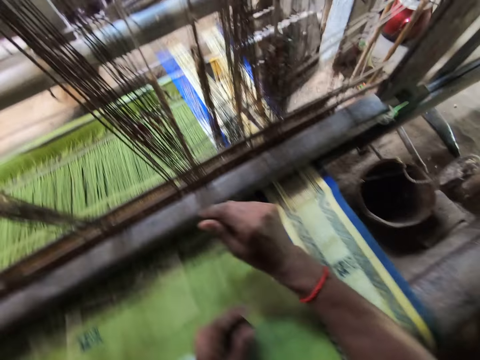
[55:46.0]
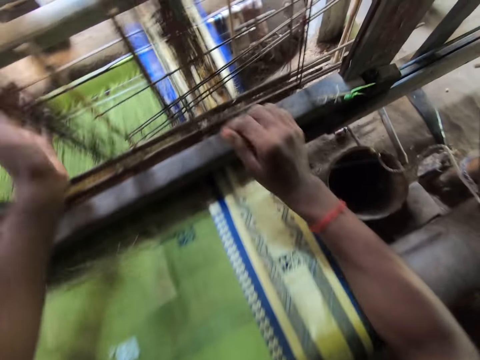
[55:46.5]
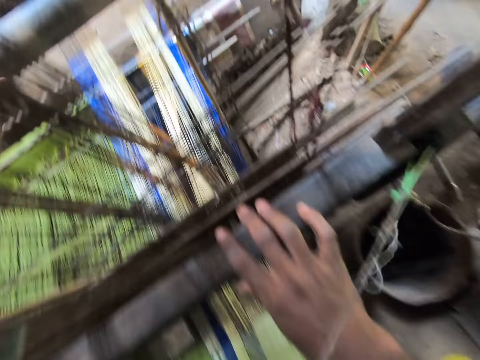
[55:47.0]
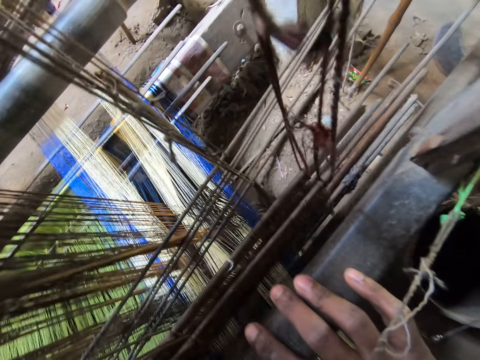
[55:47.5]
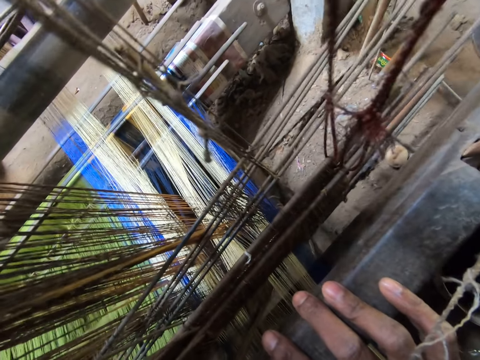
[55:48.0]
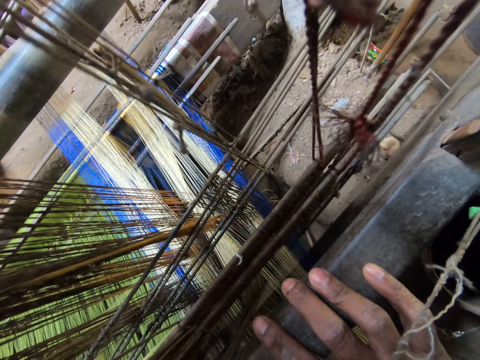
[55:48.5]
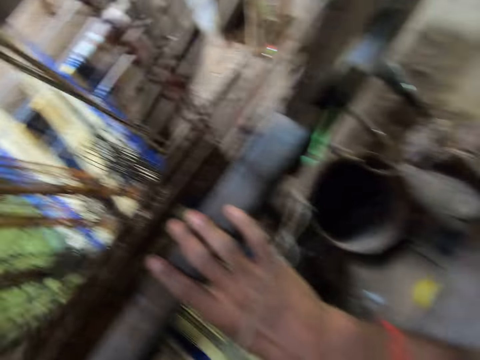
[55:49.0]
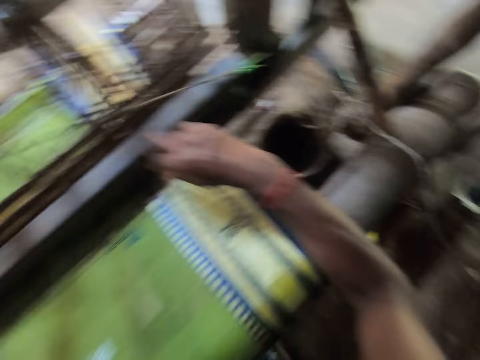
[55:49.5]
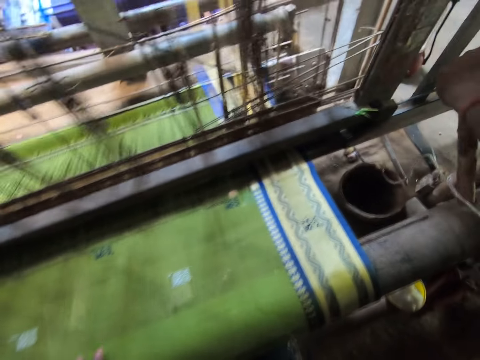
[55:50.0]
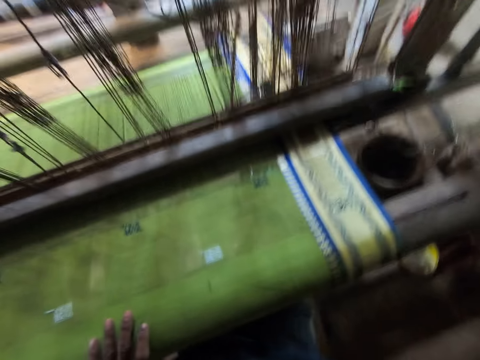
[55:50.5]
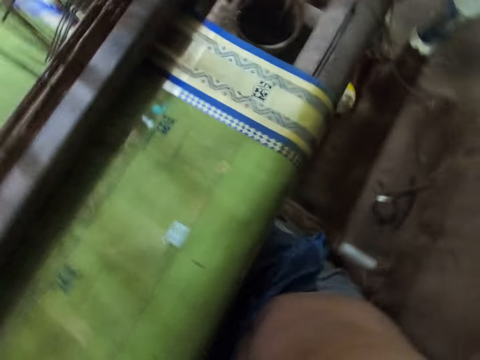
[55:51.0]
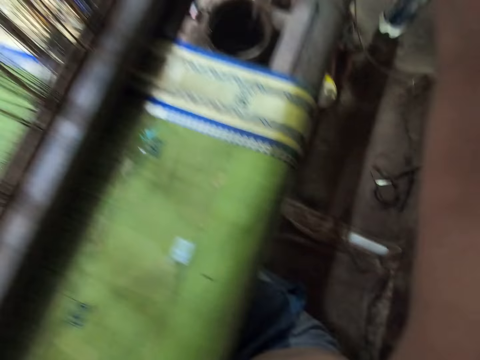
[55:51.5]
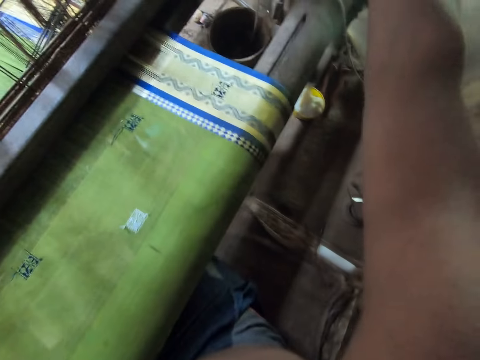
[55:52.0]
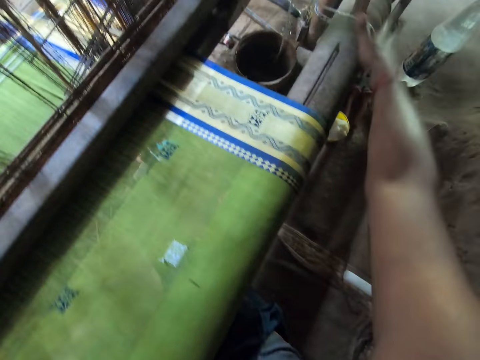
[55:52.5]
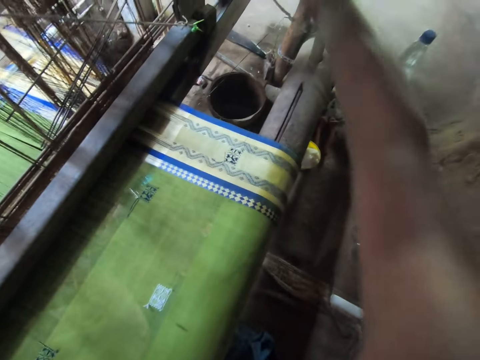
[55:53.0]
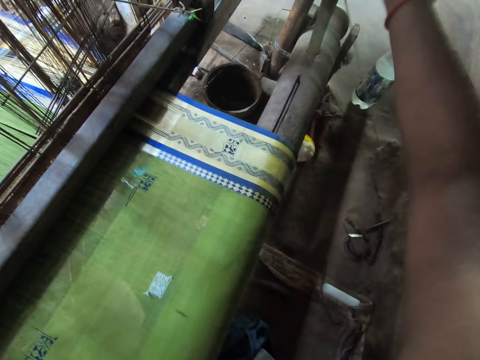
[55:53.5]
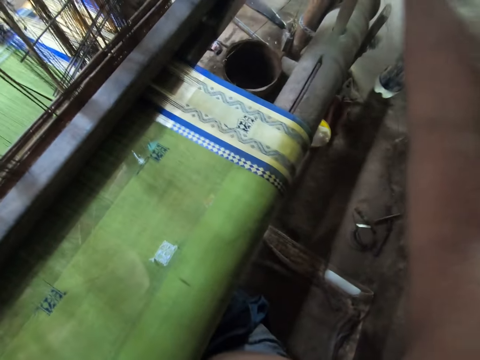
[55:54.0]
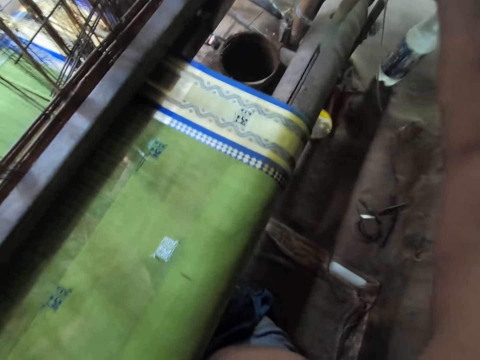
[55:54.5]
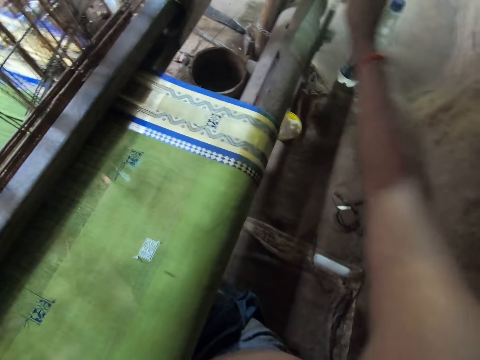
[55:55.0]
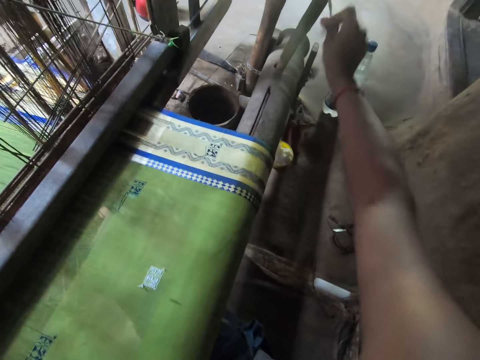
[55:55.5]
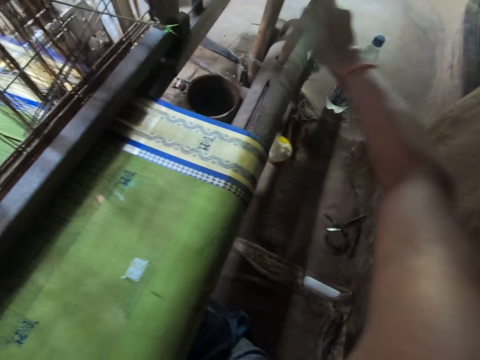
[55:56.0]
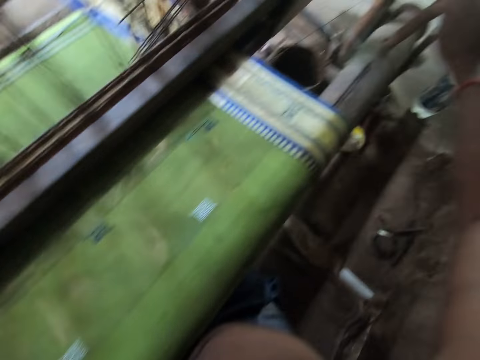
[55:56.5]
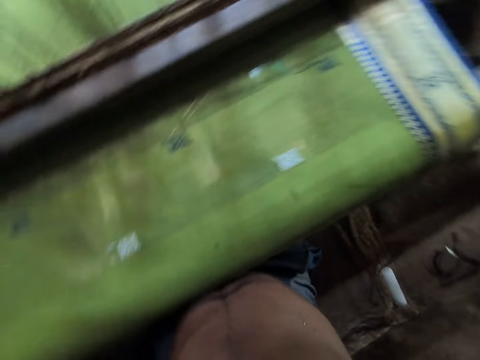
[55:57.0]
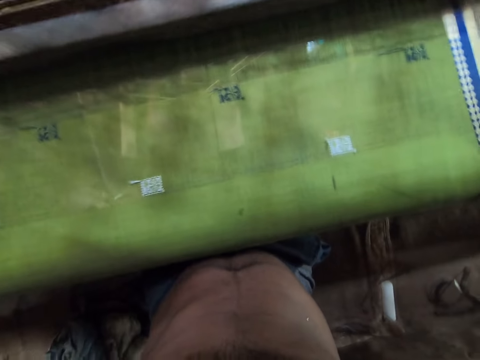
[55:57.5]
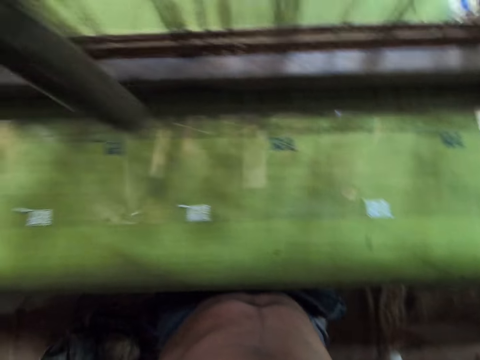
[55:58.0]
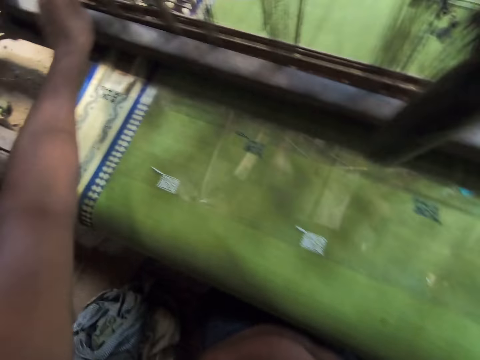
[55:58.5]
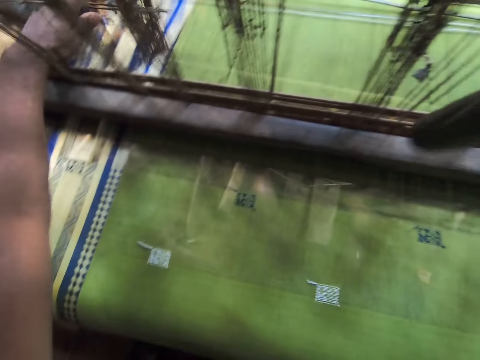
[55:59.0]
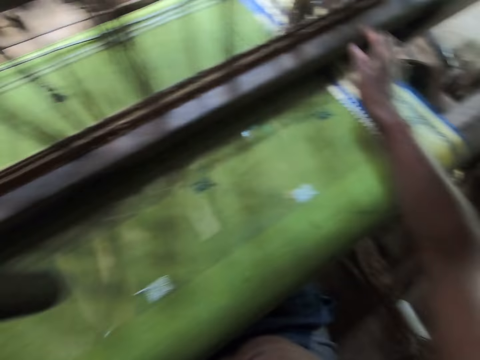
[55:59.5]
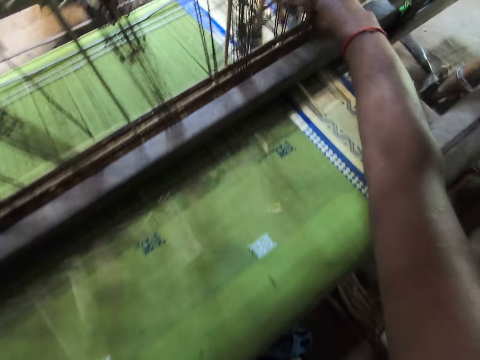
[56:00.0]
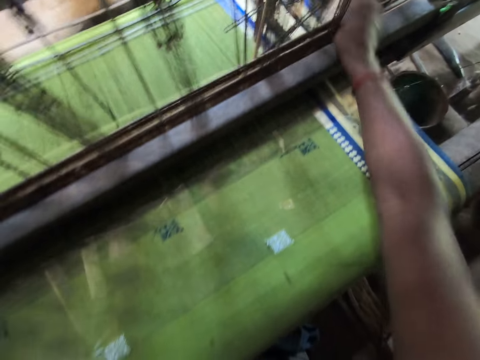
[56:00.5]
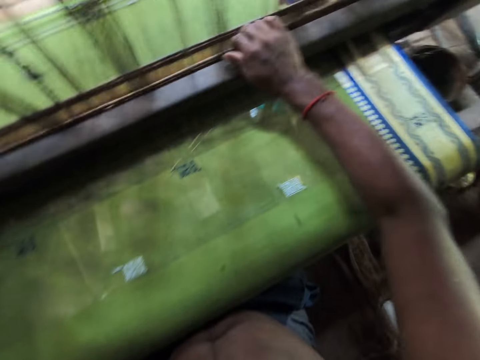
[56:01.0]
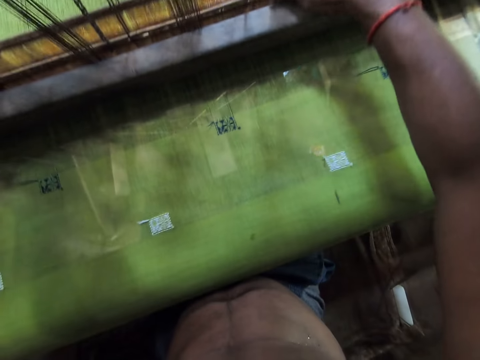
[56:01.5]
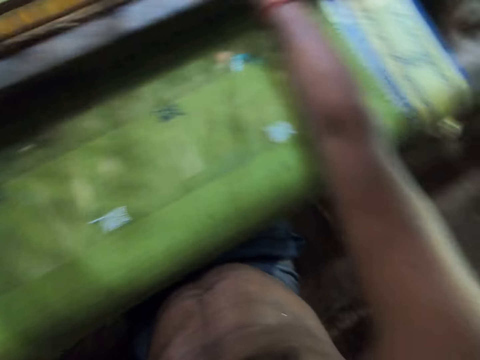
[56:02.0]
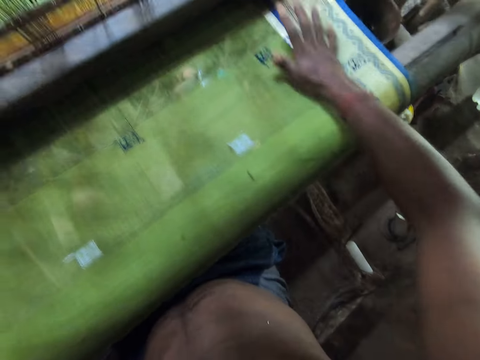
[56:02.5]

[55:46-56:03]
The camera wearer adjusts the loom with his left hand. He pulls the lever on the loom with his right hand. He picks the rope from the loom with his right hand. He ties the rope around the lever with his right hand. He adjusts the shaft on the loom with his hands.

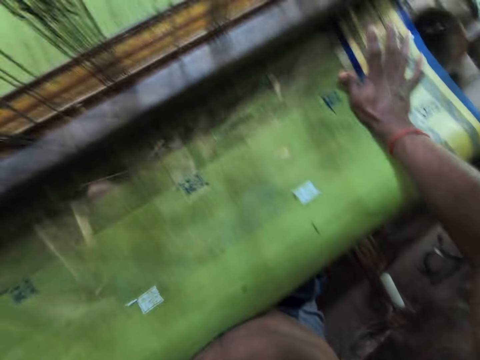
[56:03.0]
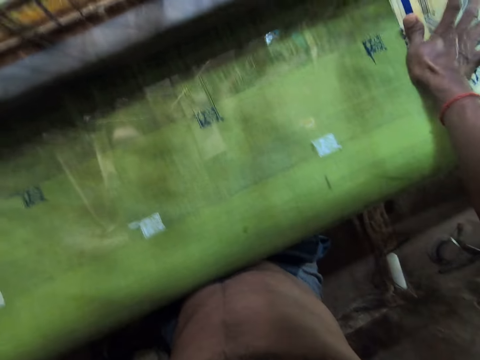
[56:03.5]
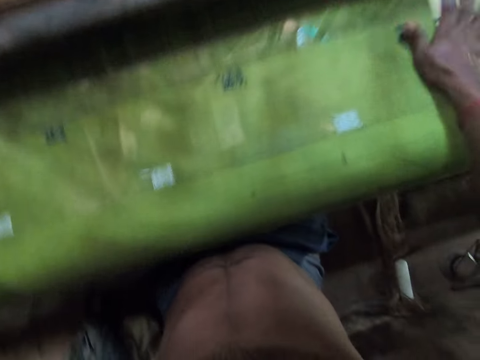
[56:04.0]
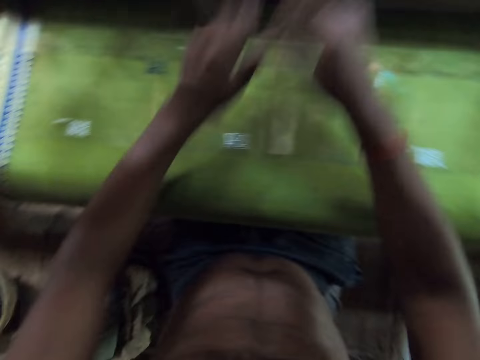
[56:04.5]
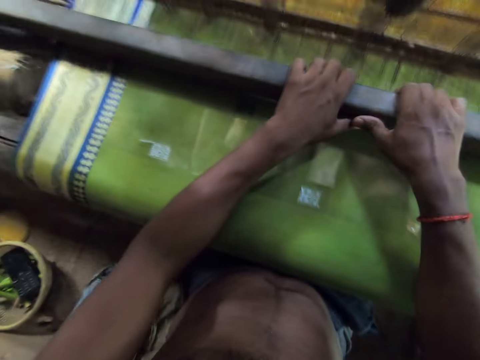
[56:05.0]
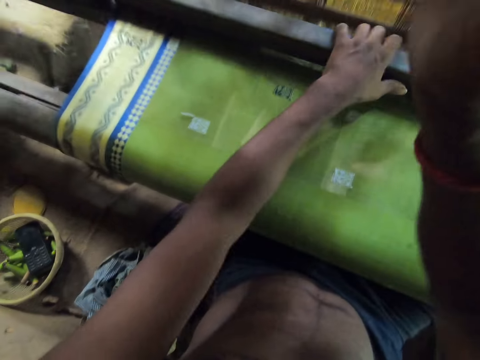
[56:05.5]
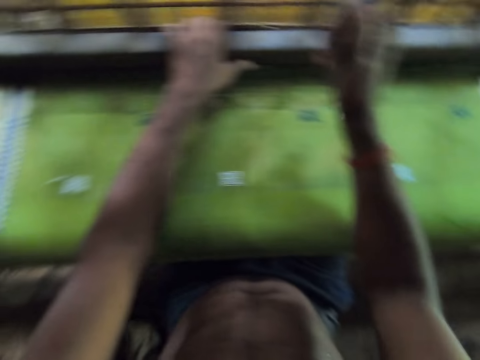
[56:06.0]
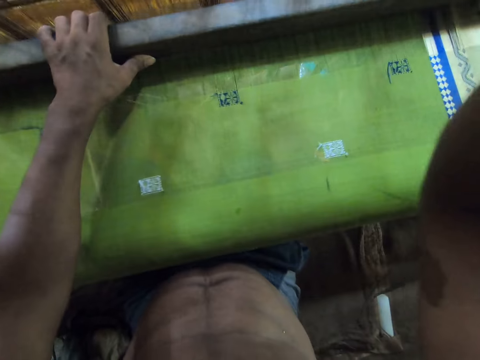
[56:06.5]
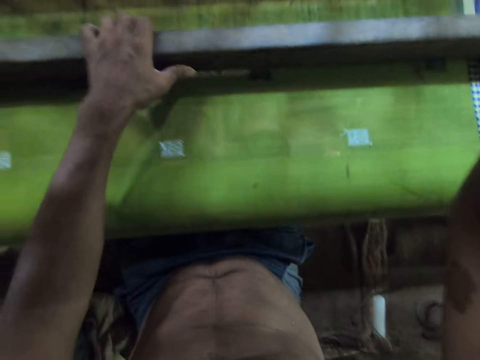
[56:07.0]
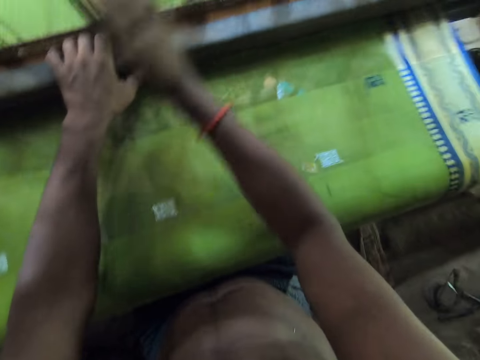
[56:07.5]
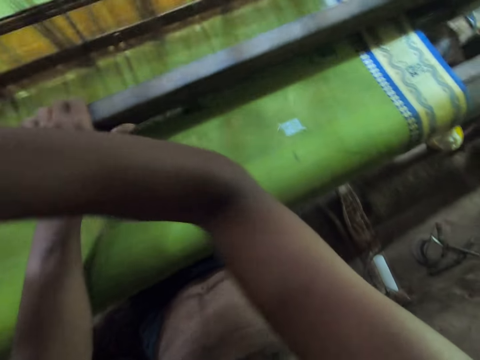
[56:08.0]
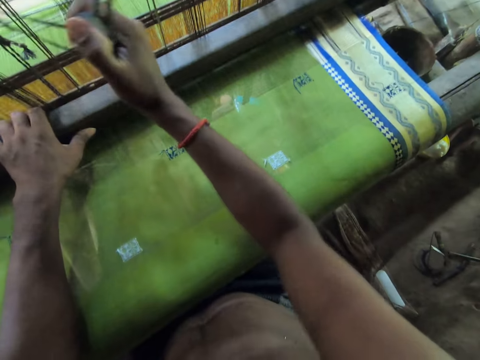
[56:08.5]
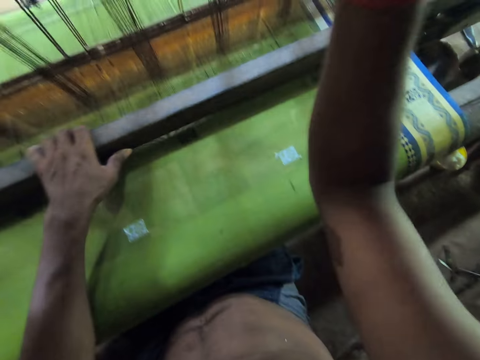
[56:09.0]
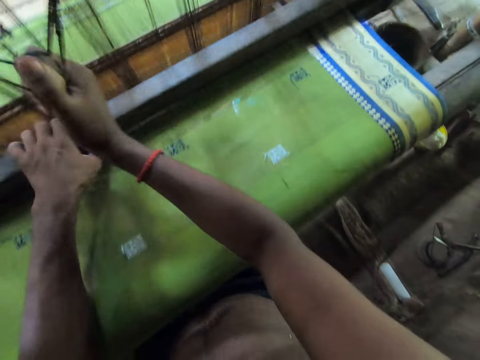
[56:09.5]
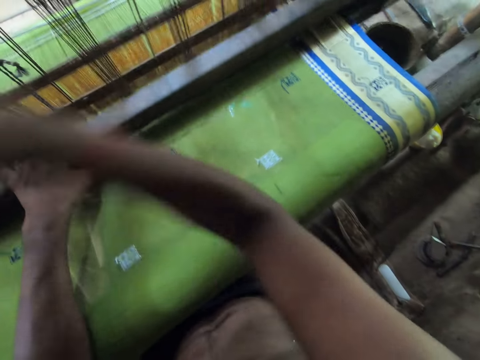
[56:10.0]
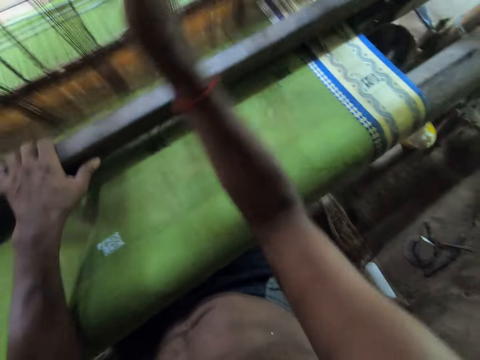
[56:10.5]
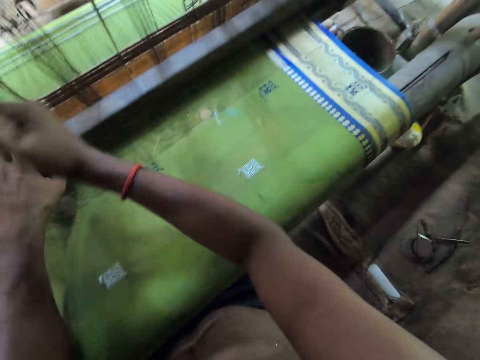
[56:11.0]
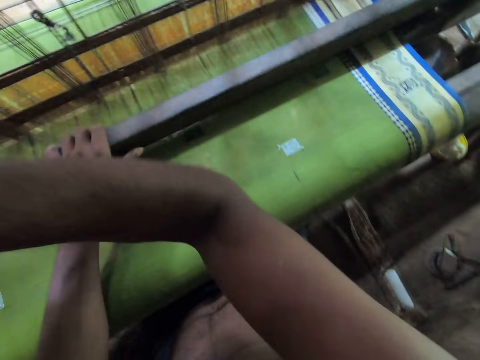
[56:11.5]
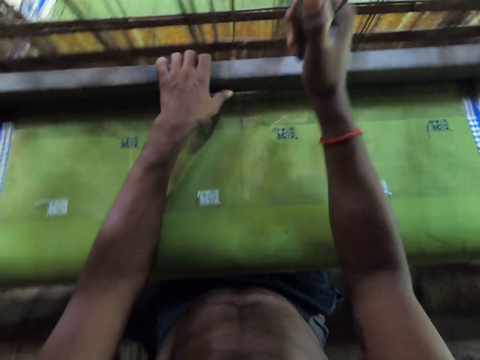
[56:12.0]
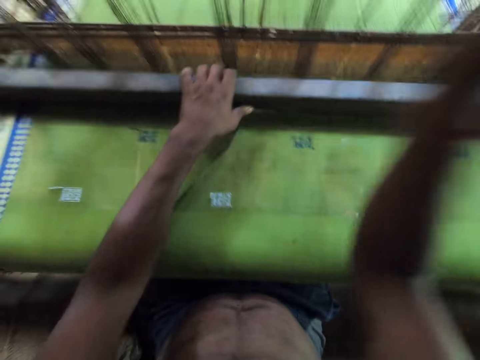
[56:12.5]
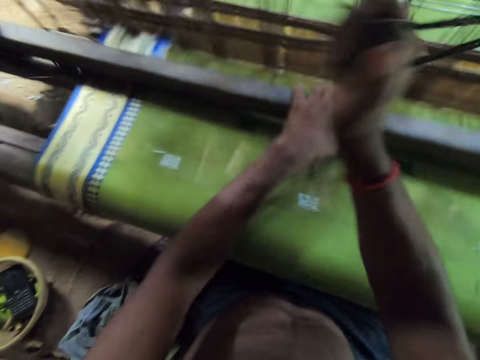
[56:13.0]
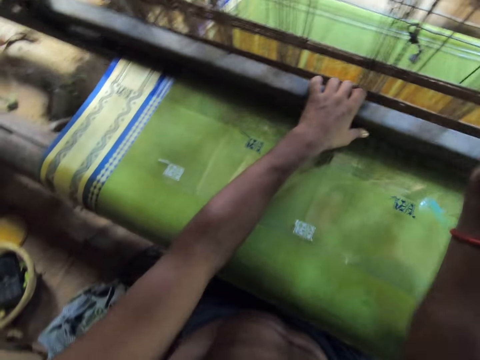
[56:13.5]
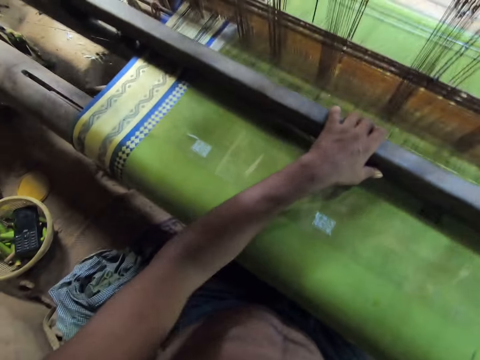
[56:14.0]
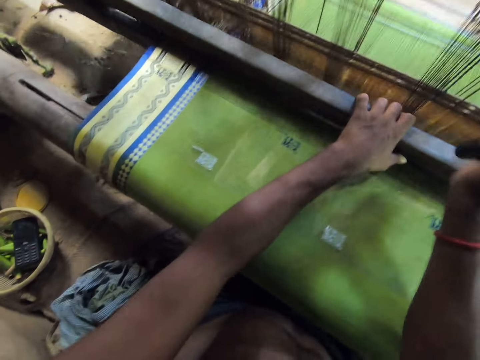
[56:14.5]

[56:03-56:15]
The camera wearer holds the beater on the loom with his hands. He weaves the fabric on the loom with his hands. He sews the cloth.
